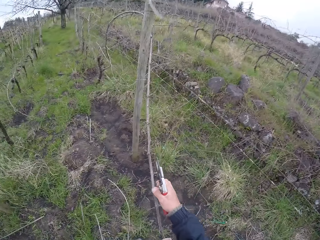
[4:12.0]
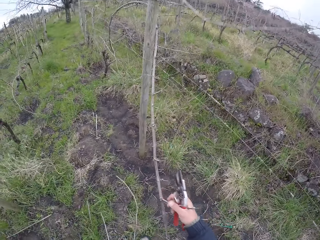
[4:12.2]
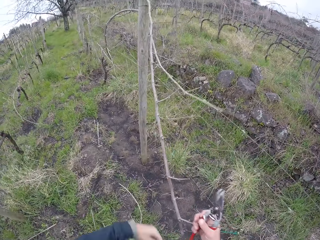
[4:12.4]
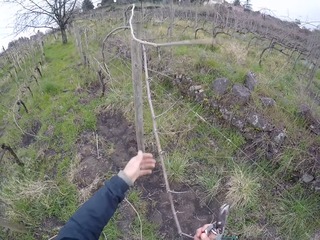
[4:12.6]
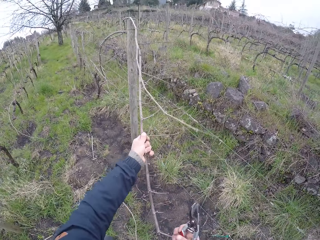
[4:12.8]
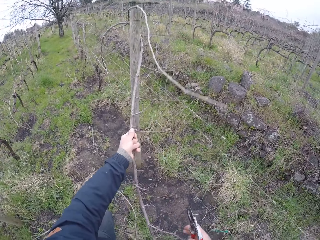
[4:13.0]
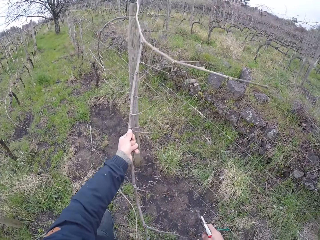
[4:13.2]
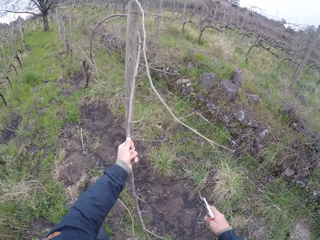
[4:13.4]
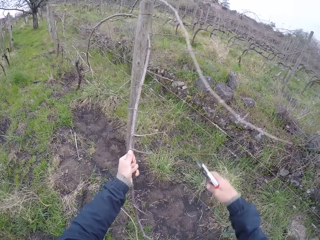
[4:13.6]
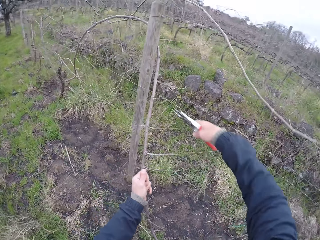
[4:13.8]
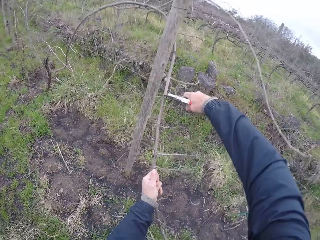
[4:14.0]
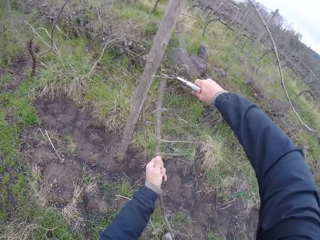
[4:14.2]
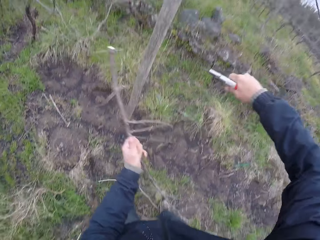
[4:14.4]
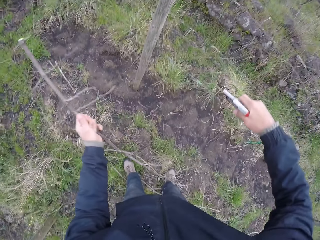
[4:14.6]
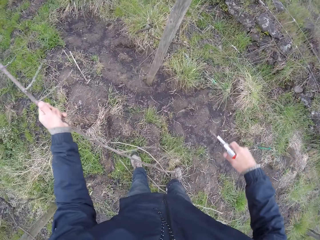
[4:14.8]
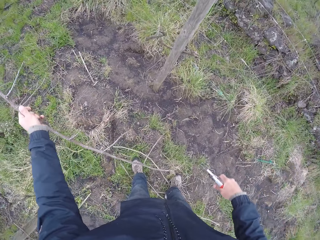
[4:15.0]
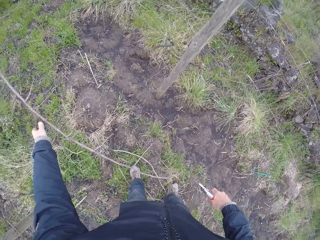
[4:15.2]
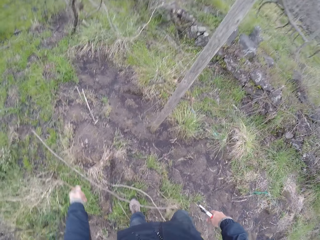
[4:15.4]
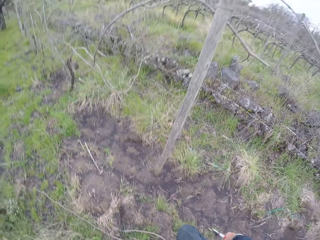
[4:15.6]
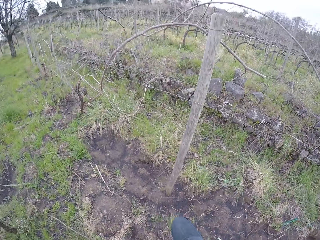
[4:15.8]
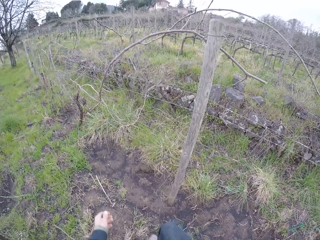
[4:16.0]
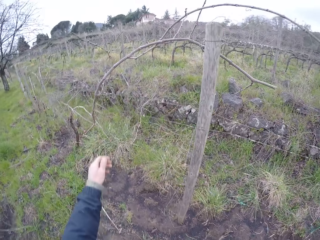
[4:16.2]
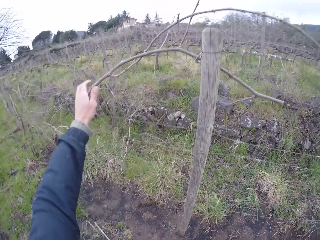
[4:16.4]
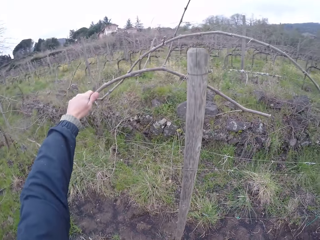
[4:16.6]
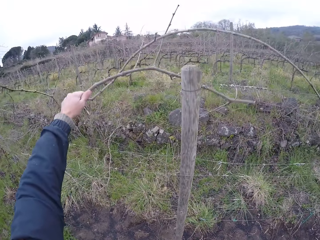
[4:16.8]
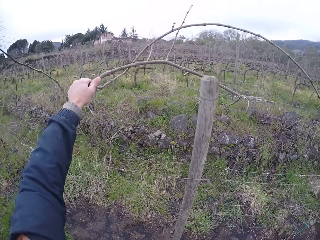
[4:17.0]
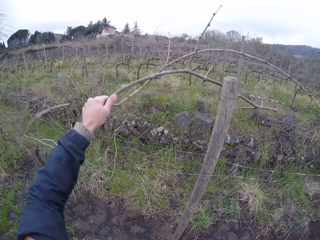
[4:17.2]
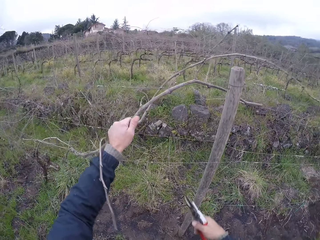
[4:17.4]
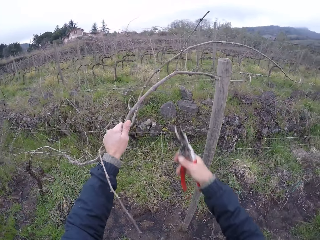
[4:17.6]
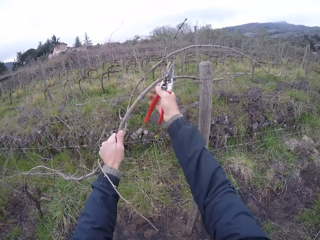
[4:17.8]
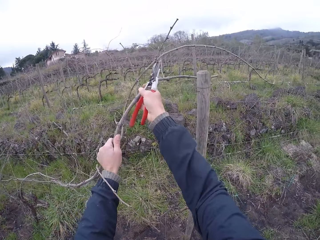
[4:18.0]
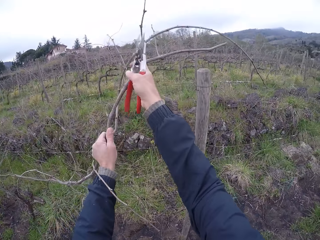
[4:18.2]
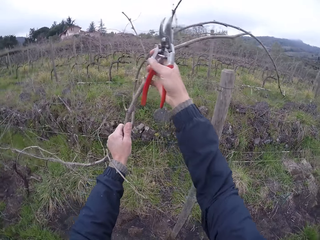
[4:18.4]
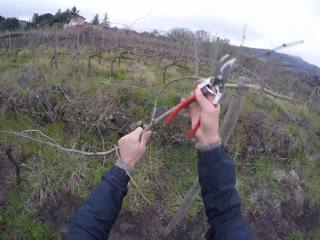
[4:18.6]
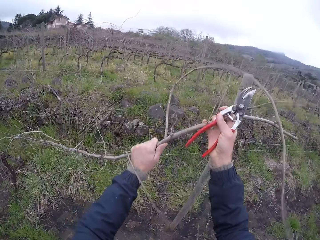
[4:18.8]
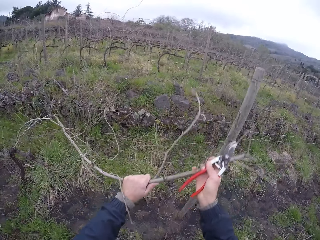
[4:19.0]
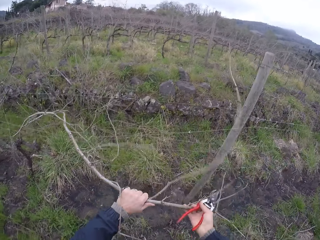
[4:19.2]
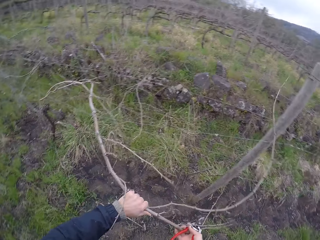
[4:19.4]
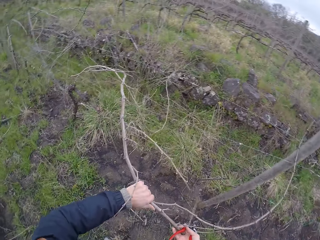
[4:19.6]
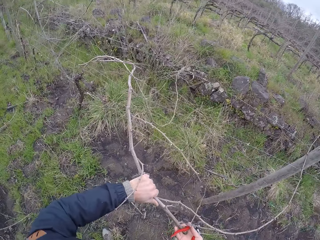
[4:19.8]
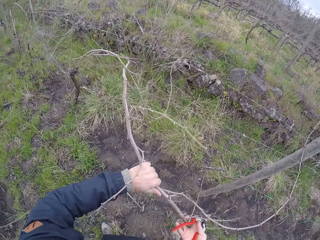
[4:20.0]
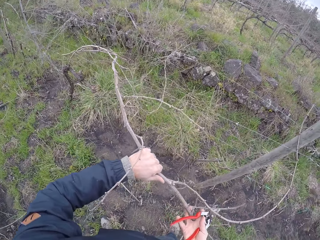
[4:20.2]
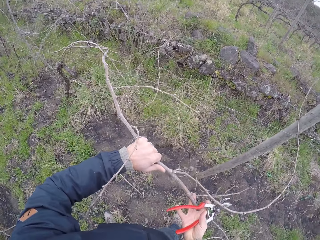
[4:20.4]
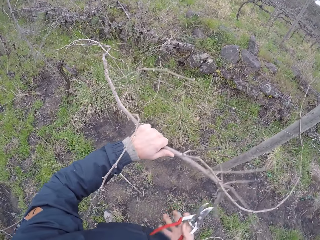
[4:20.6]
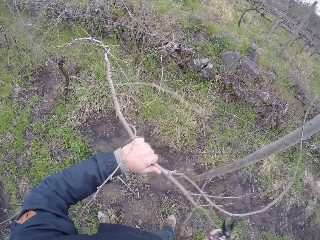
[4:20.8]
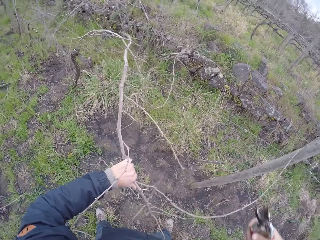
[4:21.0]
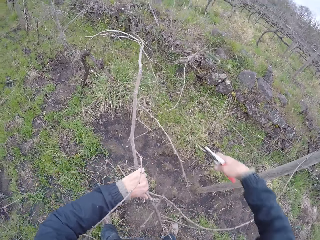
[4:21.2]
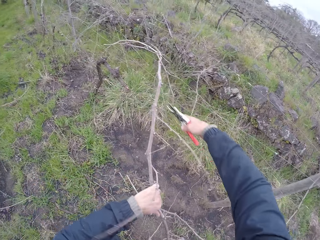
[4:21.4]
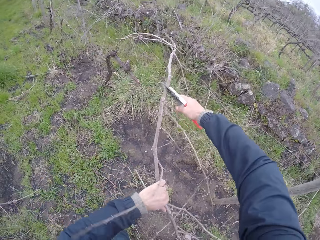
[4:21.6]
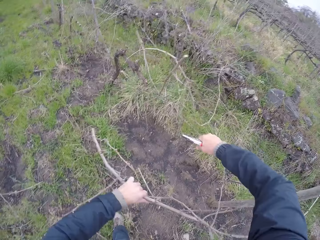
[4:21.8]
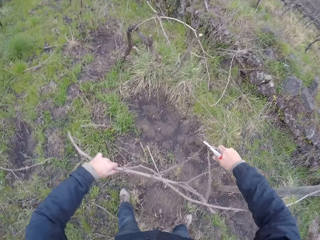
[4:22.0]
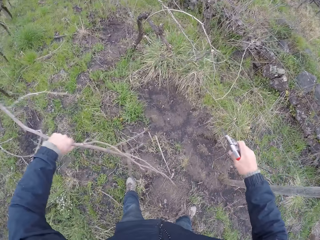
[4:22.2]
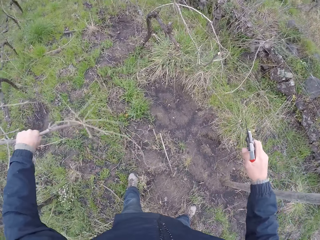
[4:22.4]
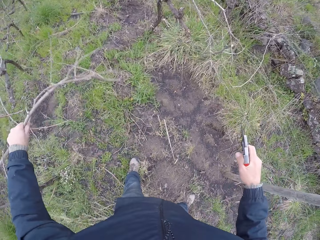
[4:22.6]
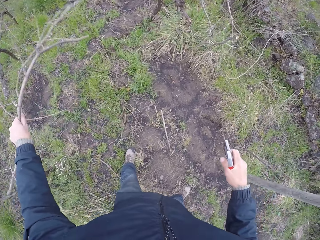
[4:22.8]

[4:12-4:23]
The camera wearer pulls the twig on the wire fence with his right hand. He pulls the twig on the wire fence with his left hand. He cuts the twig with the pair of pliers in his right hand. He drops the twig on the ground with his left hand. He picks a tree branch. He pulls a twig on the wire fence with his left hand. He pulls the twig on the wire fence with his right hand. He cuts the twig with the pair of pliers in his right hand.

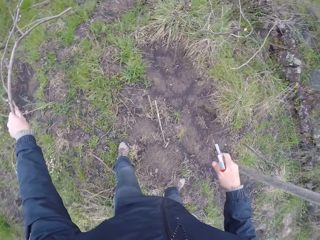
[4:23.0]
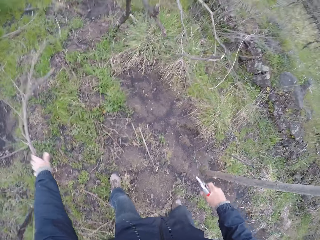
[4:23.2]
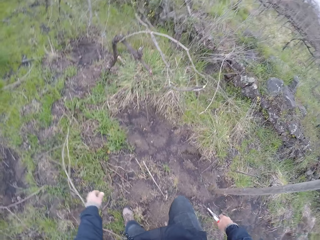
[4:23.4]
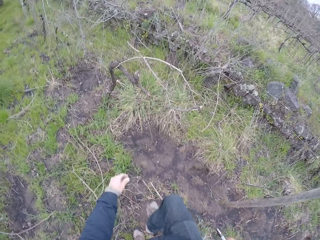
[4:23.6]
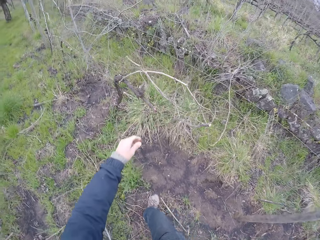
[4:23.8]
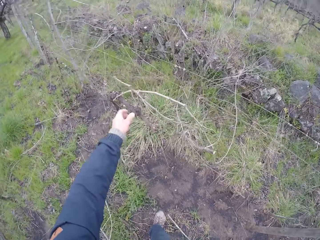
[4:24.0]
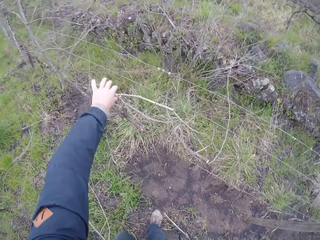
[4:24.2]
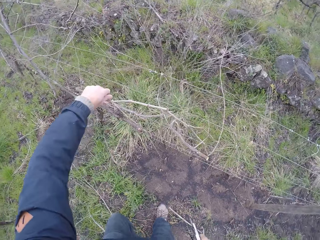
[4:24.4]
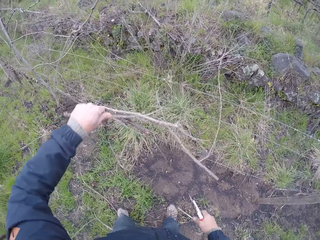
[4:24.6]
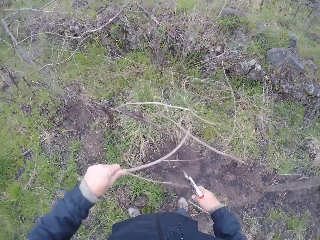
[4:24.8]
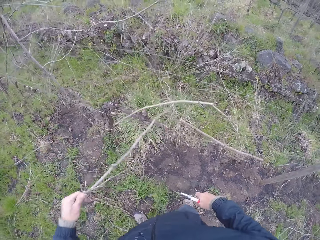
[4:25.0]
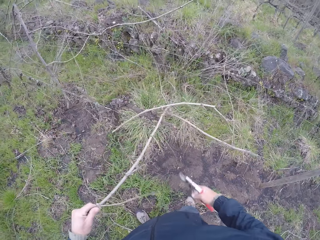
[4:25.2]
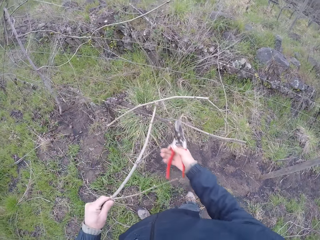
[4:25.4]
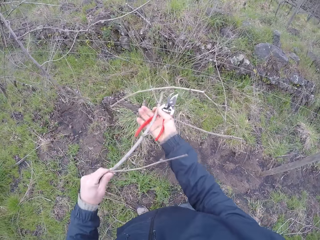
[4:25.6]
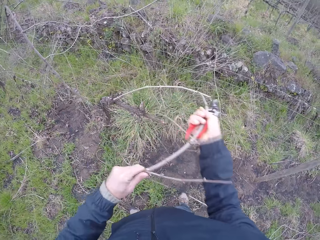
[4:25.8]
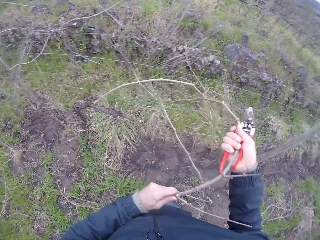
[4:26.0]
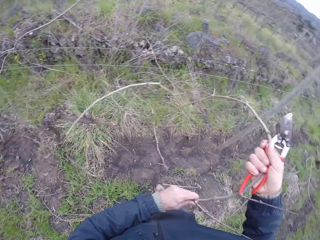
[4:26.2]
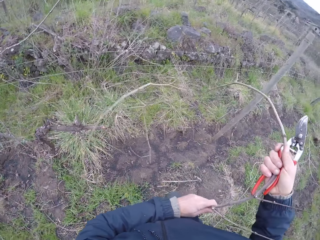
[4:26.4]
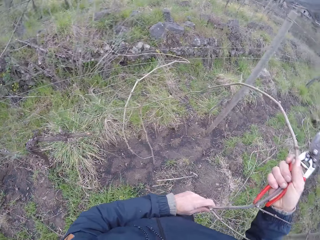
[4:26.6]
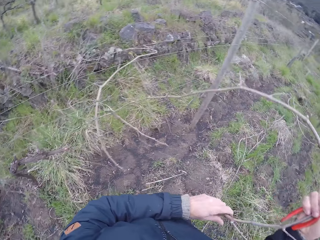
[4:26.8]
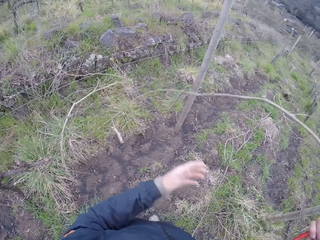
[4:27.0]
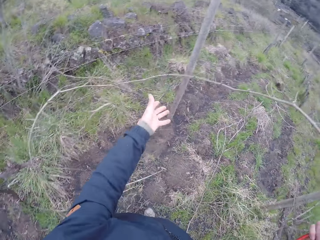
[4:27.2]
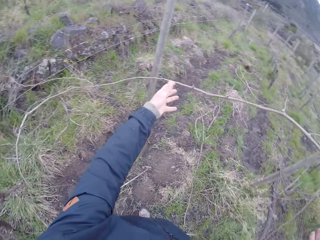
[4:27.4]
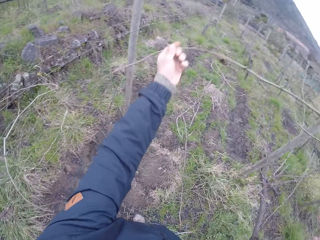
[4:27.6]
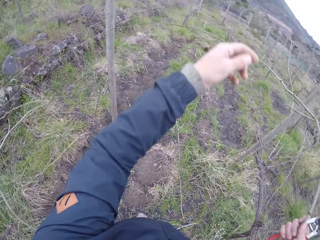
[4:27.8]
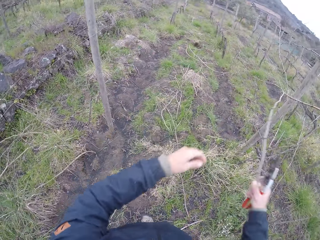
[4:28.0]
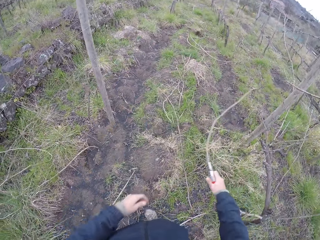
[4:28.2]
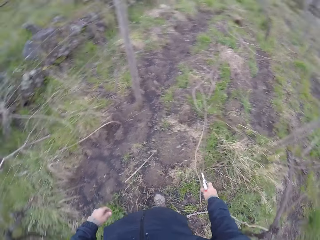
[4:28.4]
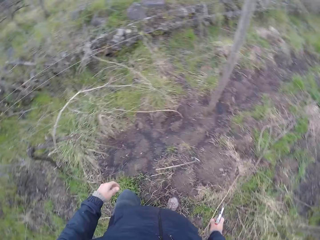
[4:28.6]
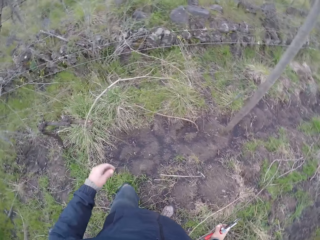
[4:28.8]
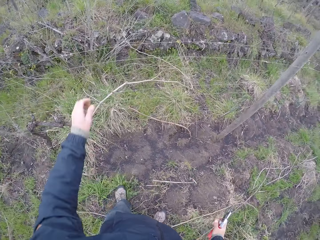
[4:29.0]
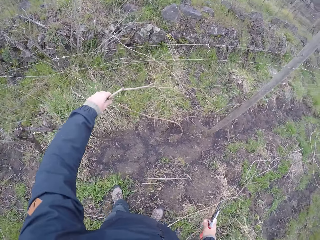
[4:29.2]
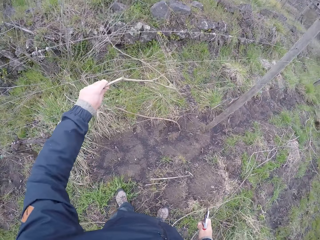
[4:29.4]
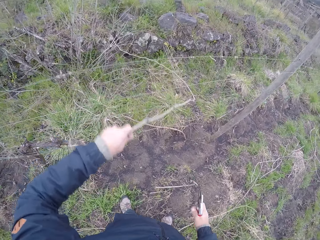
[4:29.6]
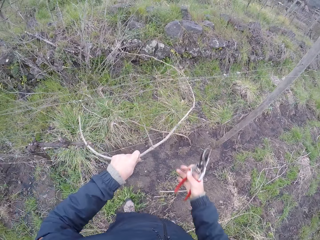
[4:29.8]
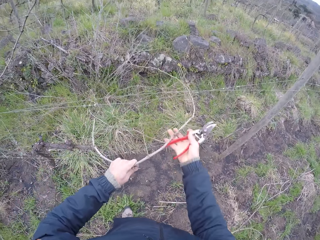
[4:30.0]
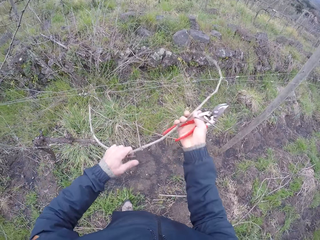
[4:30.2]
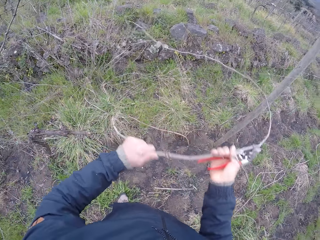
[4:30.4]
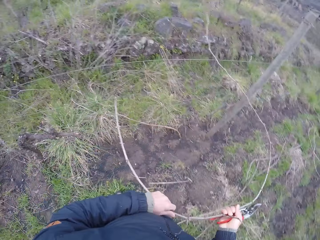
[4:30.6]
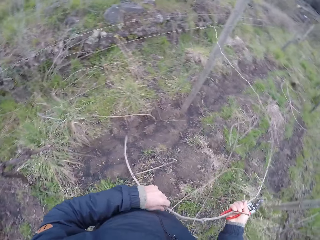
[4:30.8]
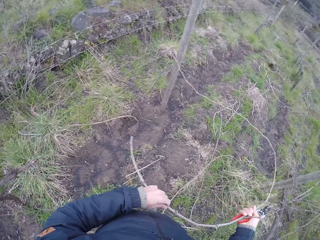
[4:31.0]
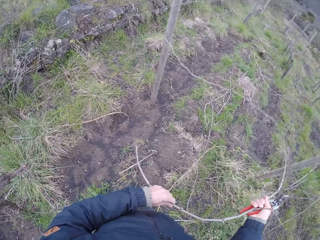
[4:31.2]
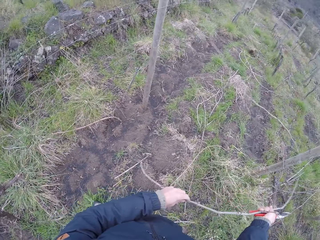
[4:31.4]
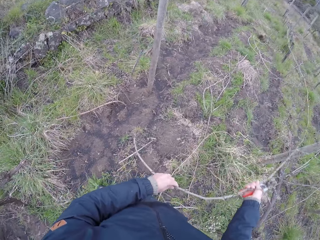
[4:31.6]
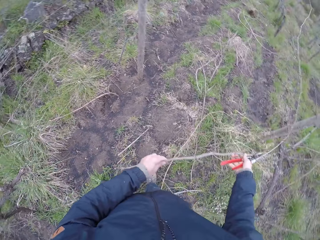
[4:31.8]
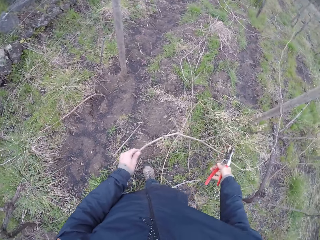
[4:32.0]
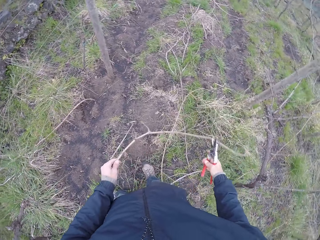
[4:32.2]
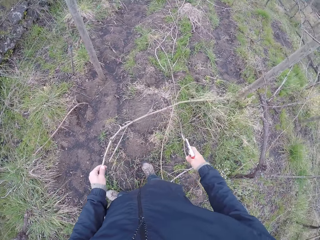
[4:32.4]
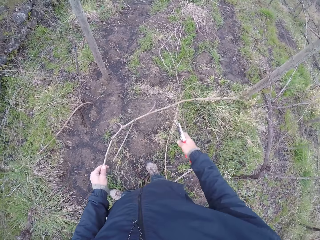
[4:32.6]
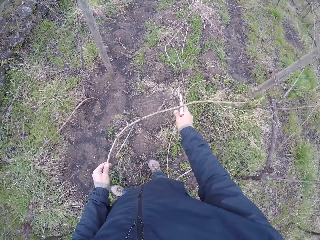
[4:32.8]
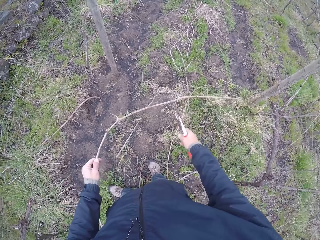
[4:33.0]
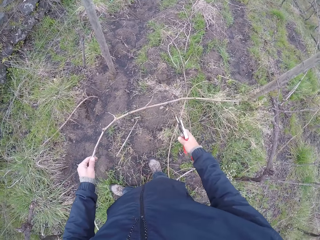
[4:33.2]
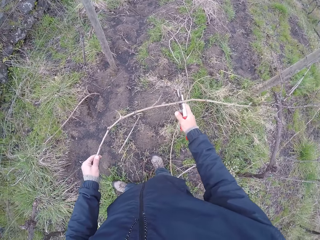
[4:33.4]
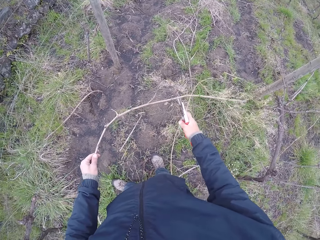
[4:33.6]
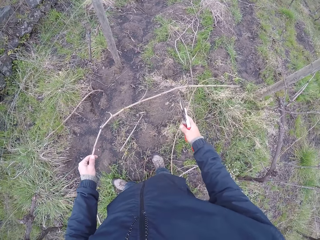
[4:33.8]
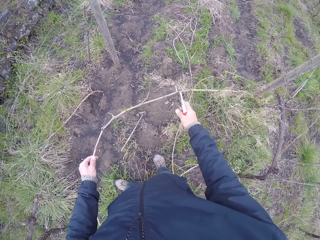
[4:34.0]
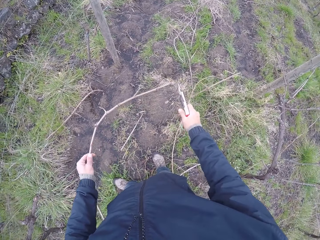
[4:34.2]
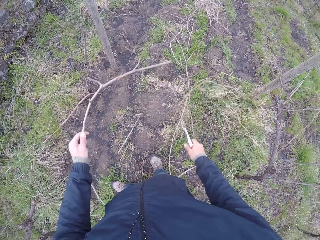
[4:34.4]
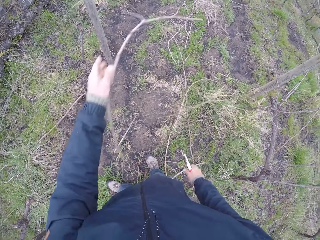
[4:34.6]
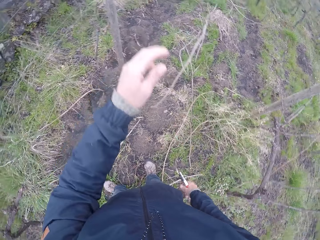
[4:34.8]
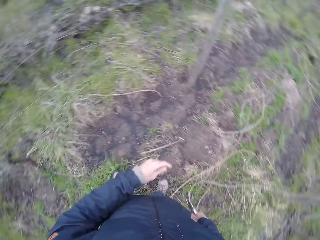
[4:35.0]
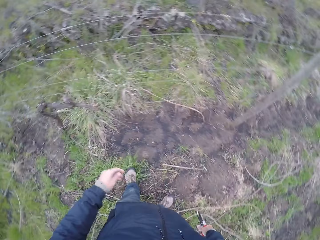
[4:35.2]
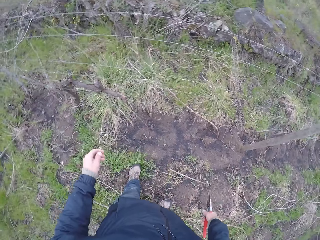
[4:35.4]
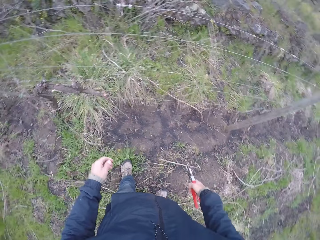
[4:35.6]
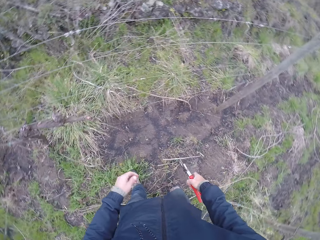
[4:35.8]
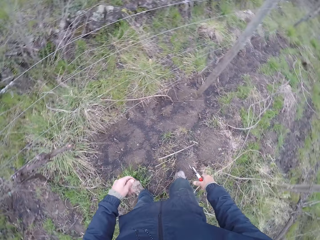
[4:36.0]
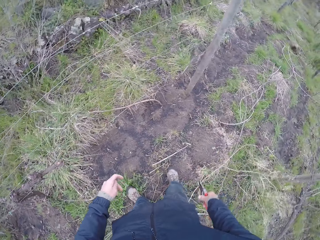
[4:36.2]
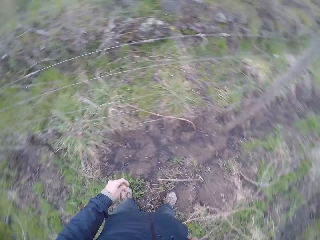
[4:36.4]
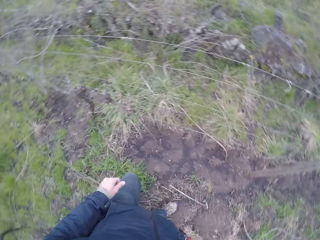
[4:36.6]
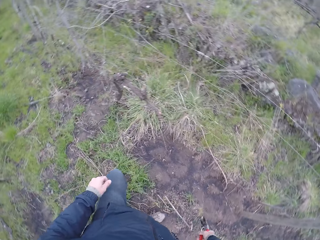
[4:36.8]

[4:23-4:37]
The camera wearer drops the twig on the ground with his left hand. He pulls a twig on the wire fence with his left hand. He picks a tree branch. He pulls the twig on the wire fence with his right hand. He drops the twig on the ground with his right hand. He pulls a twig on the wire fence with his left hand. He picks a tree branch. He pulls the twig on the wire fence with his right hand. He cuts the twig with the pair of pliers in his right hand. He drops the twig on the ground with his left hand. He looks around.
